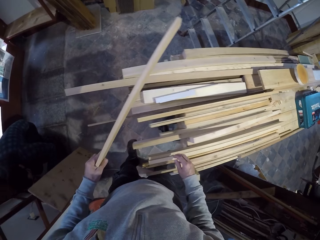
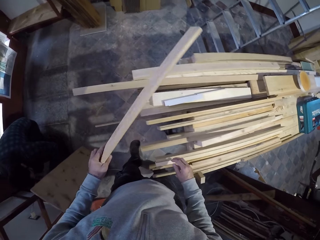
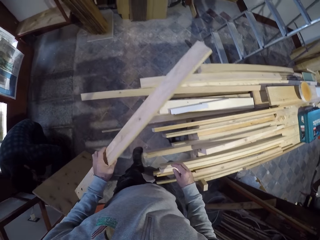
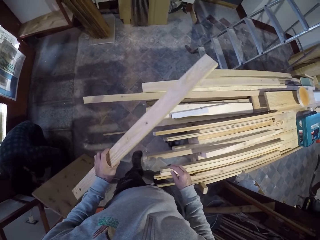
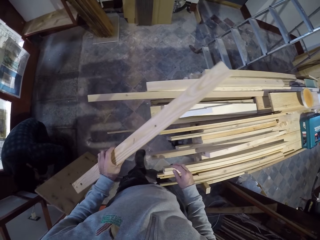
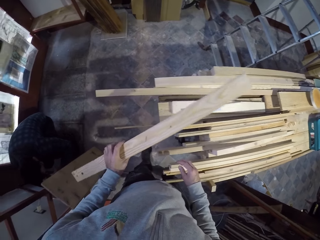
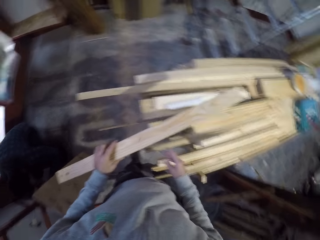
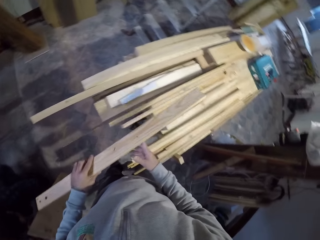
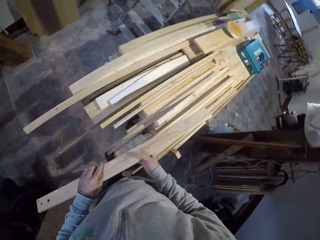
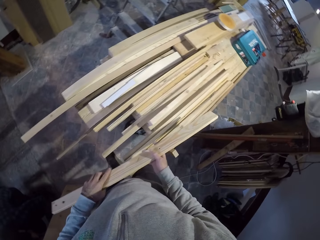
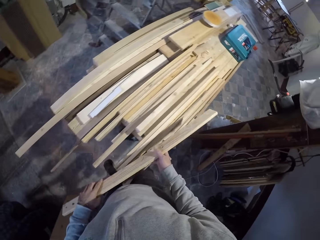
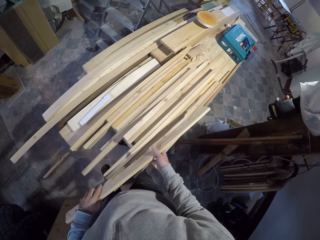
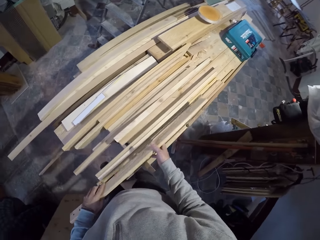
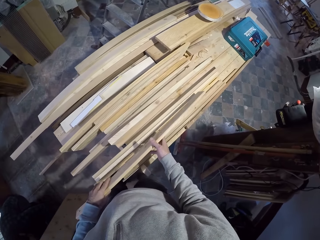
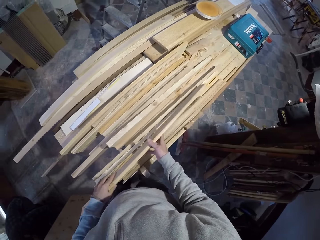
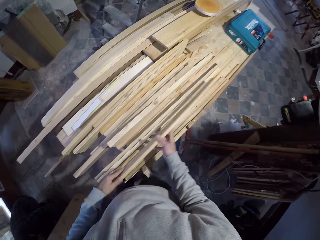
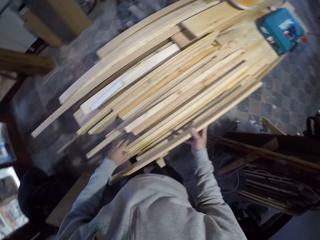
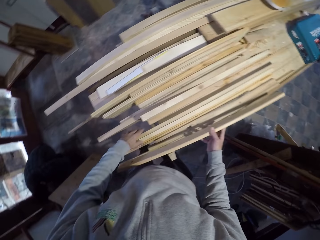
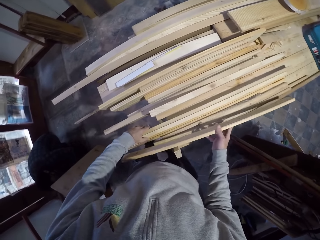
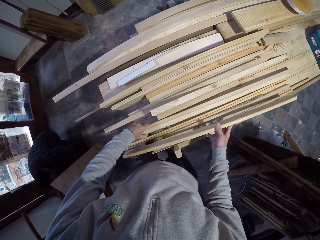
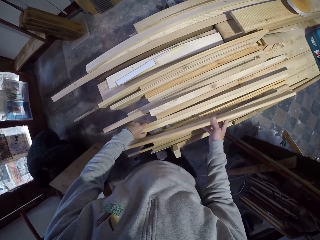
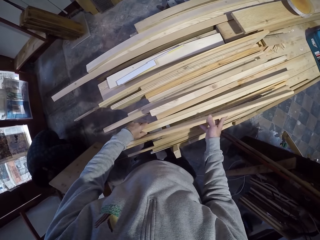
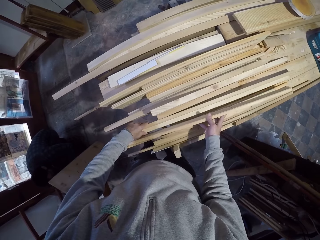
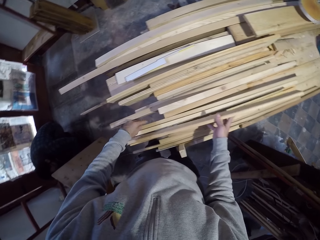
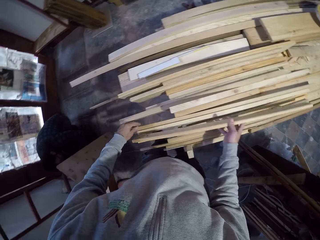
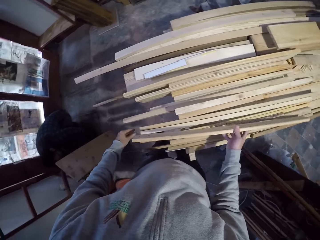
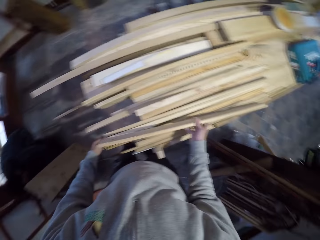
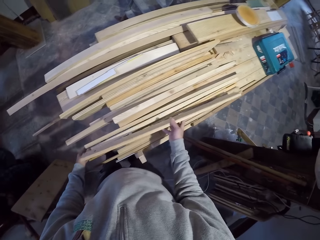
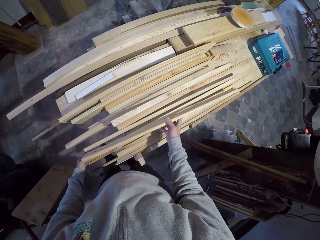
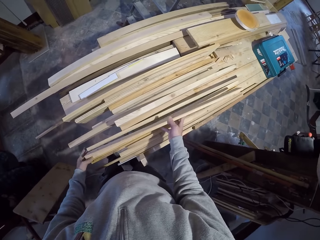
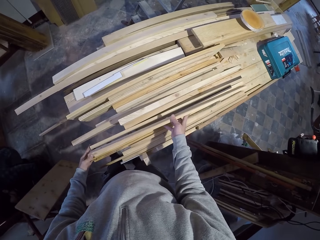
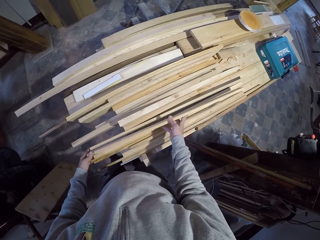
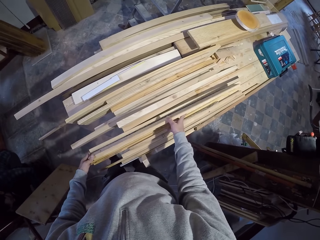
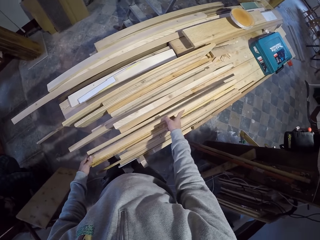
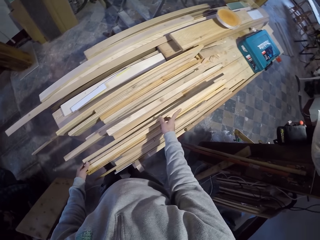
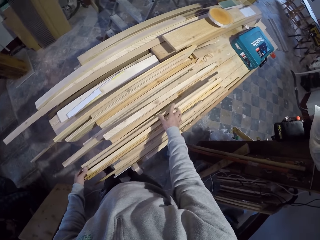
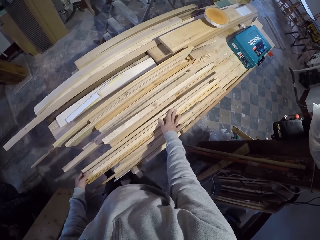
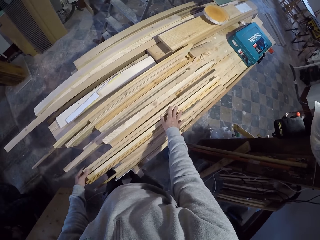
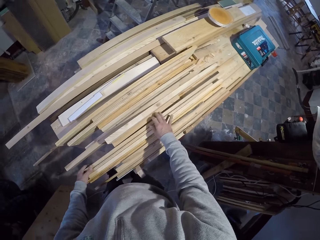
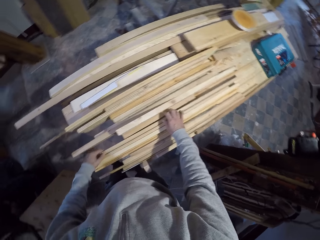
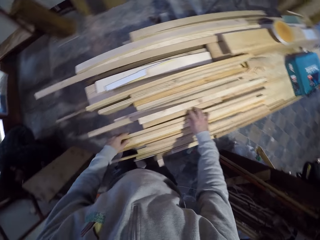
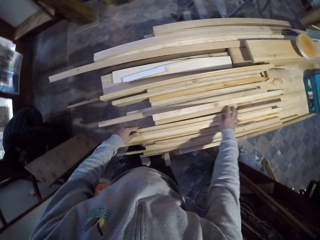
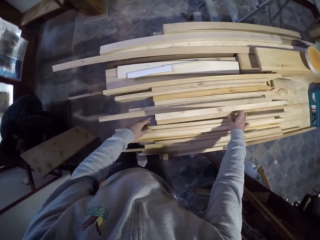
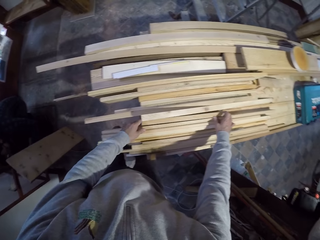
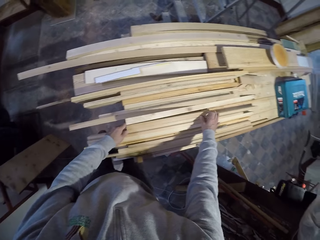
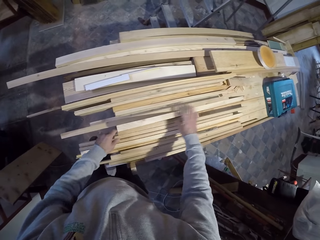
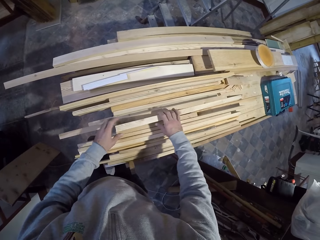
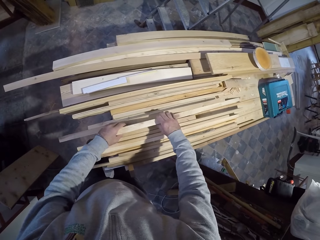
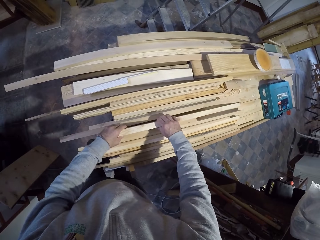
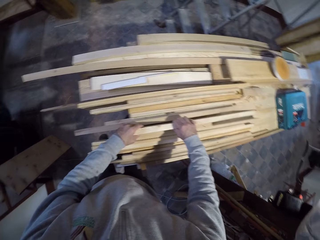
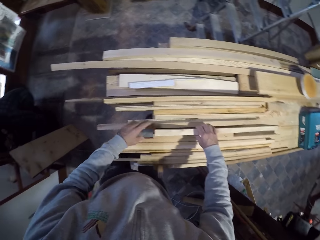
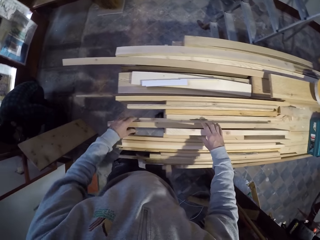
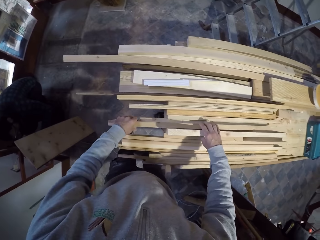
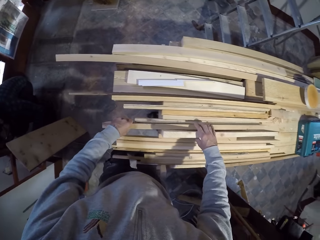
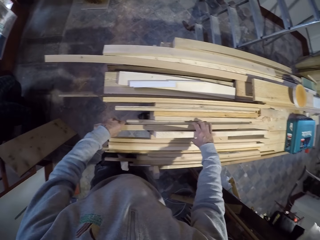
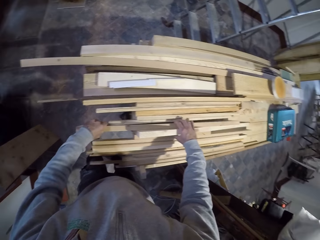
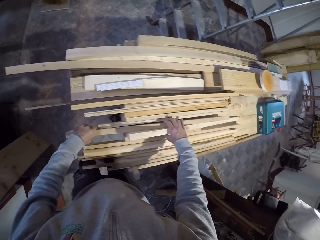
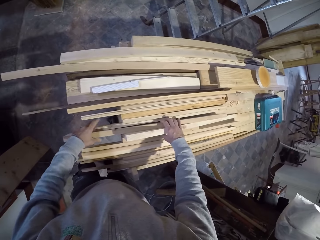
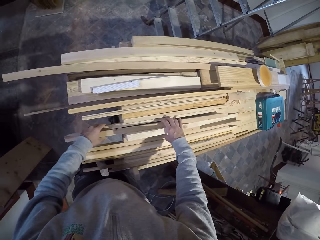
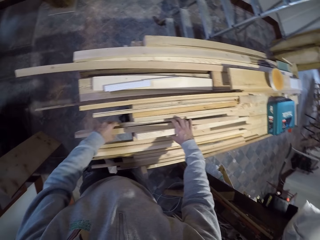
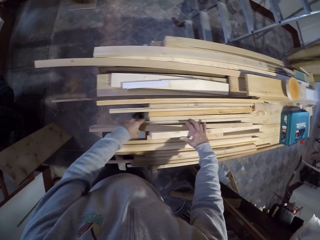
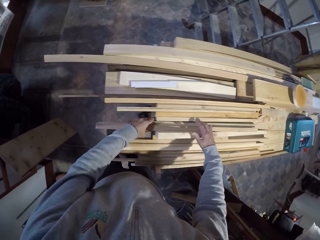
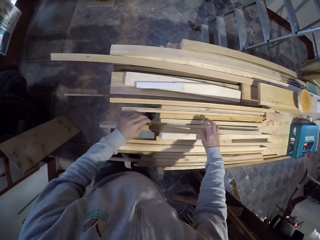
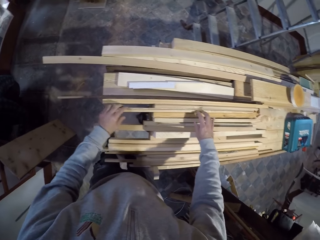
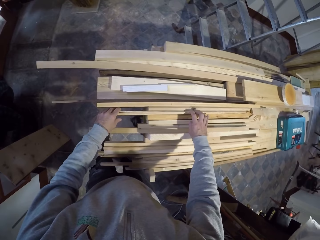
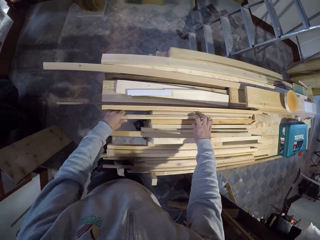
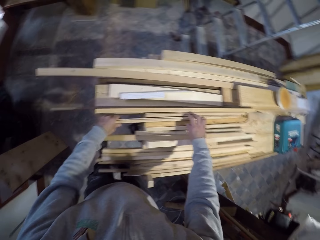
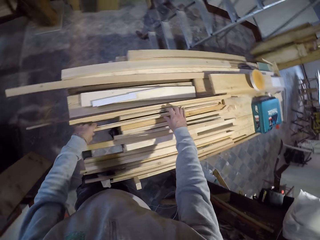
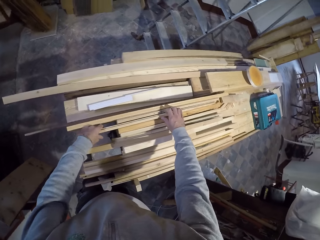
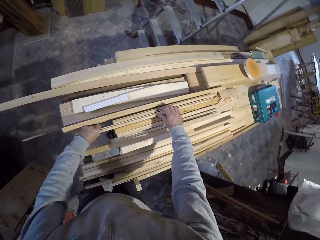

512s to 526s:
The camera wearer looks at the woods. They hold the wood. They put the wood on the wood. They arrange the wood.

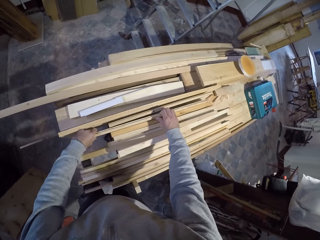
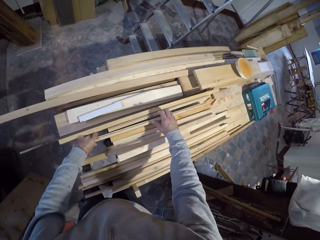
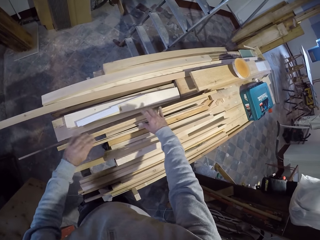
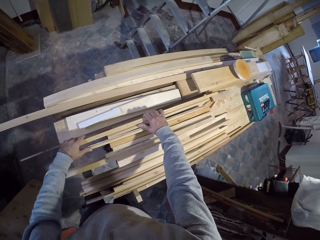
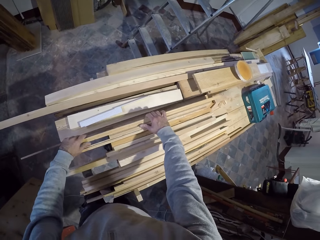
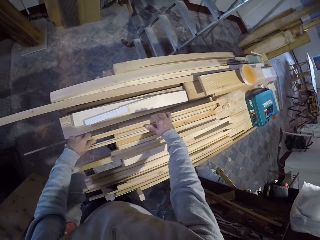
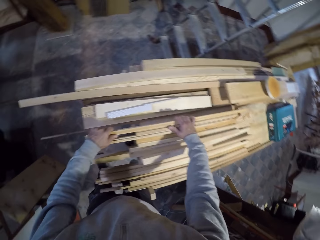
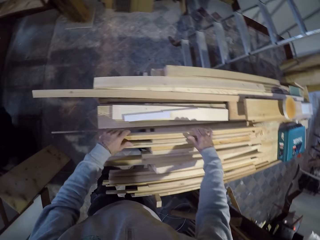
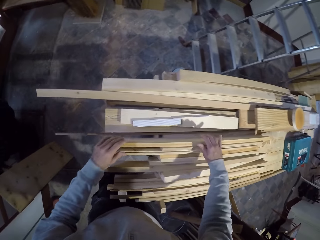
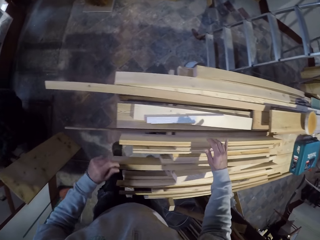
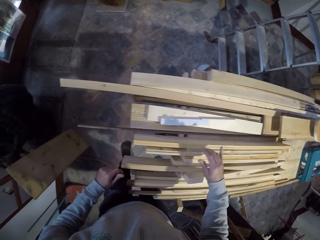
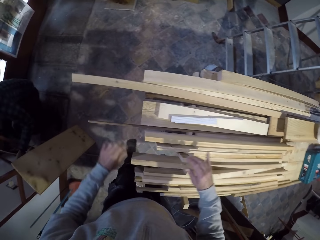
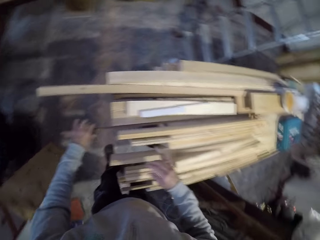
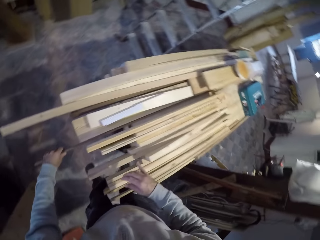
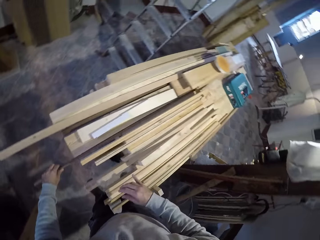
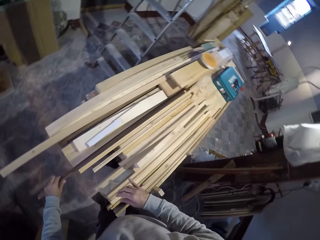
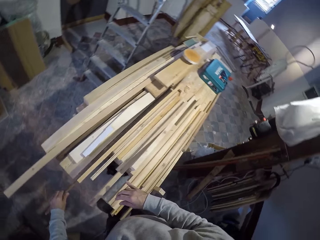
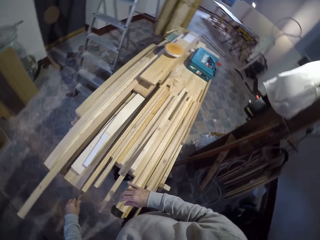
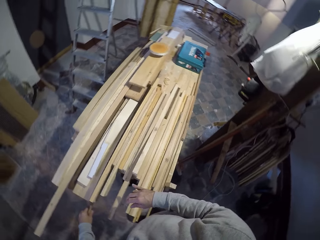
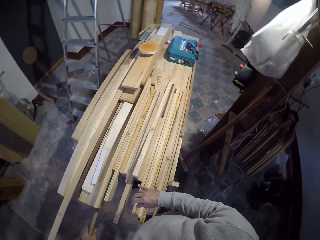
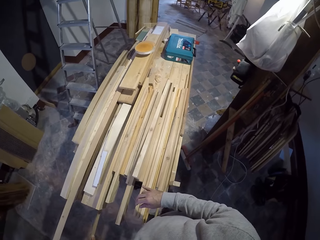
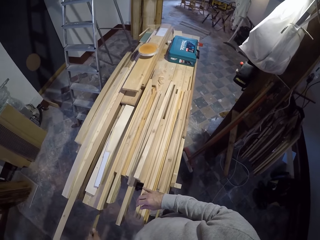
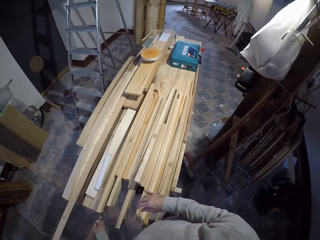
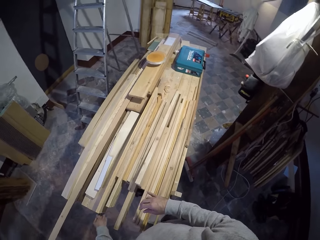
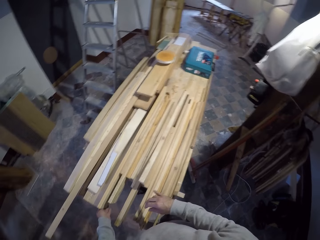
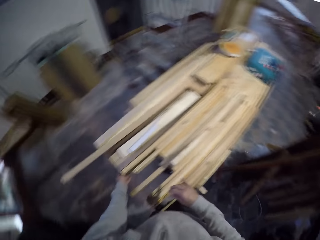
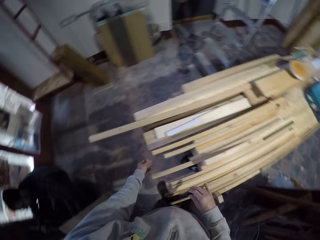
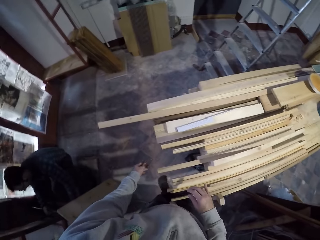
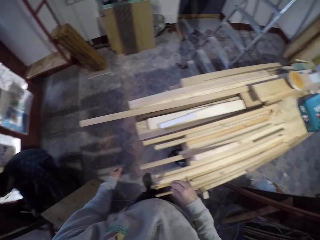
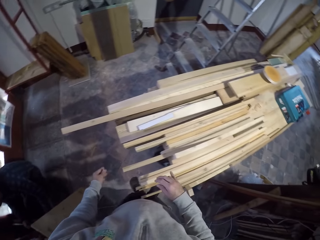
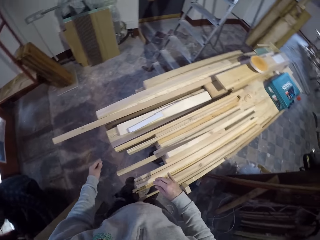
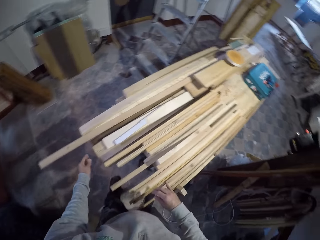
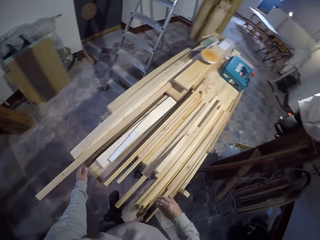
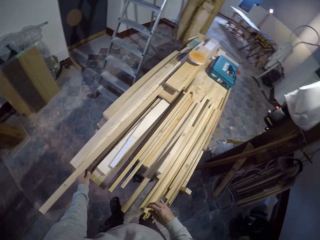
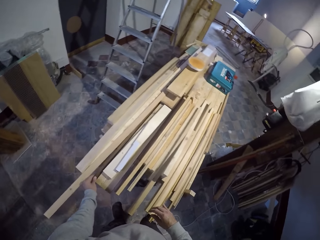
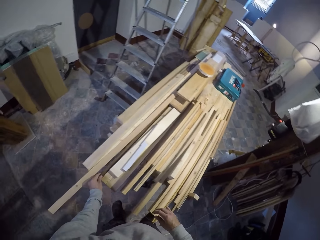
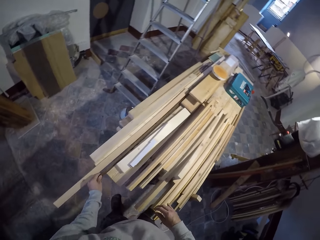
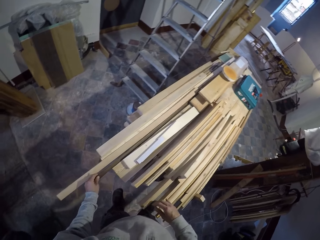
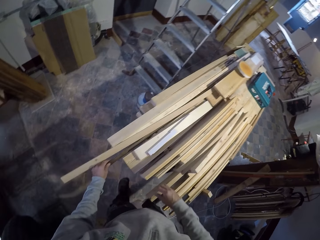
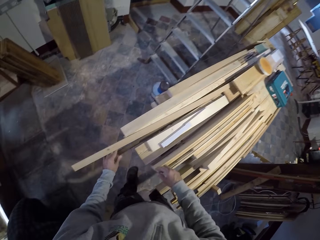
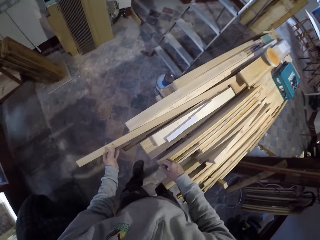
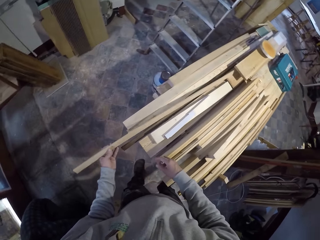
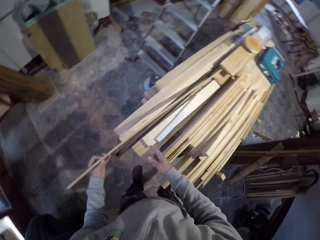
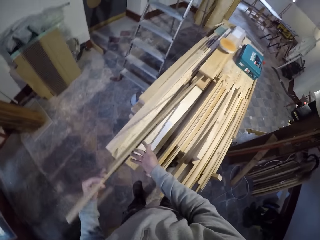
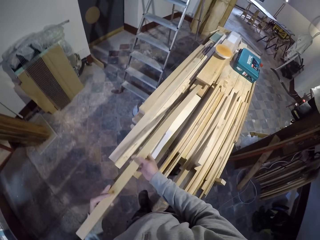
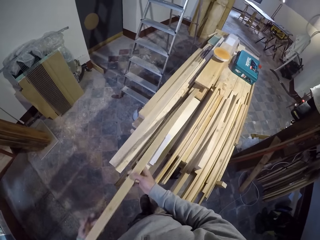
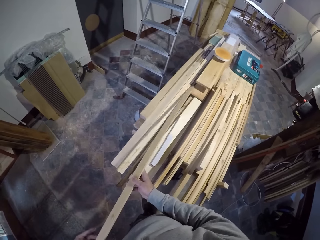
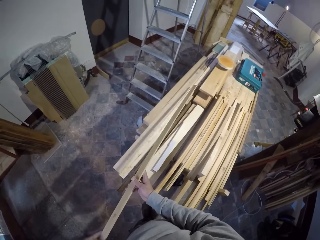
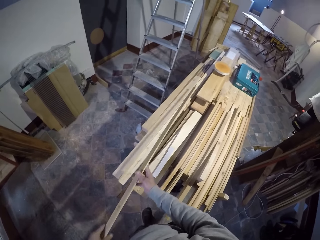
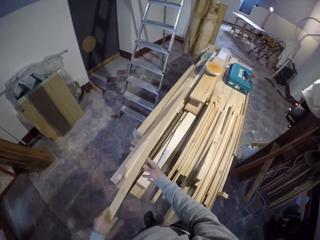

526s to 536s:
The camera wearer arranges the wood. They move the wood. They touch the woods. They move the wood.
